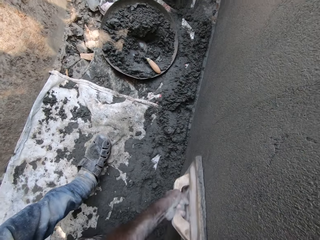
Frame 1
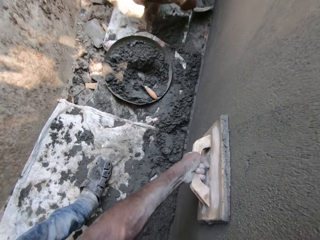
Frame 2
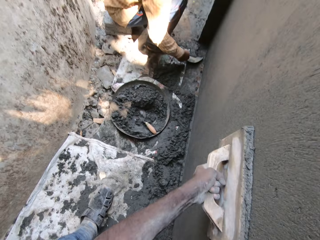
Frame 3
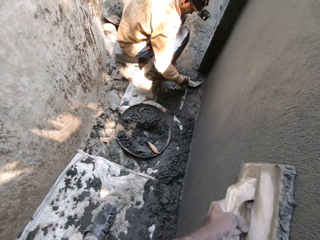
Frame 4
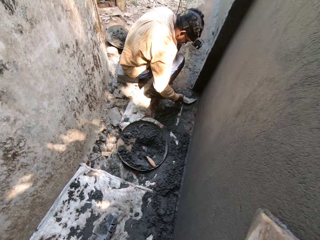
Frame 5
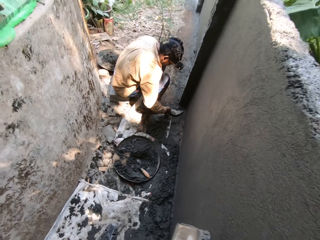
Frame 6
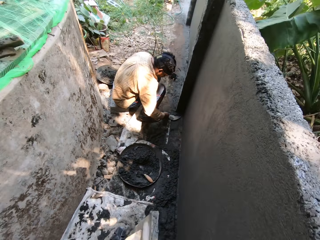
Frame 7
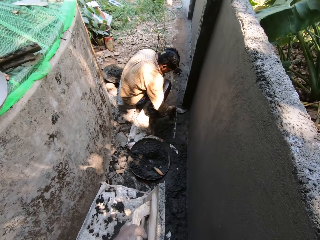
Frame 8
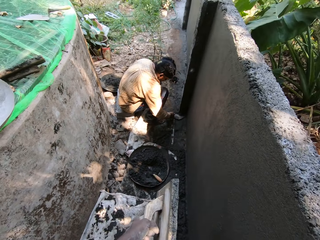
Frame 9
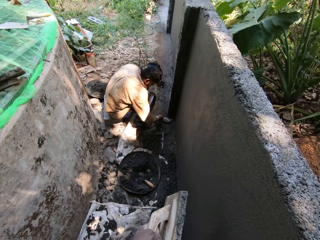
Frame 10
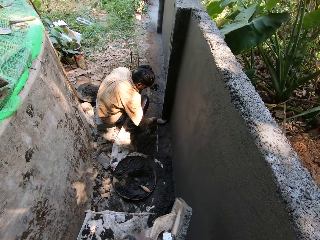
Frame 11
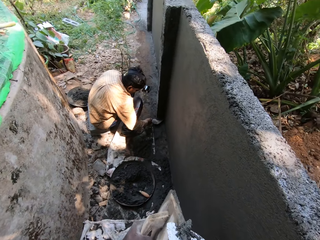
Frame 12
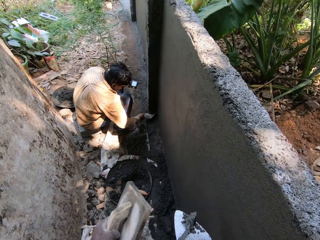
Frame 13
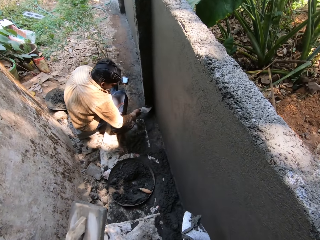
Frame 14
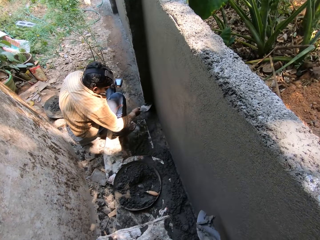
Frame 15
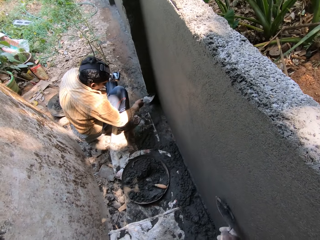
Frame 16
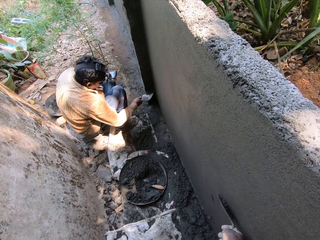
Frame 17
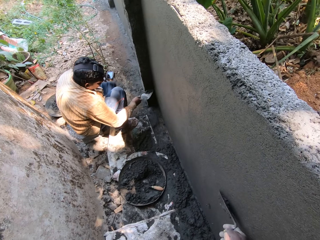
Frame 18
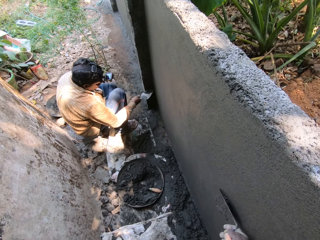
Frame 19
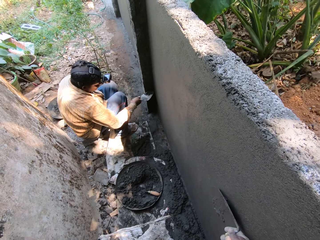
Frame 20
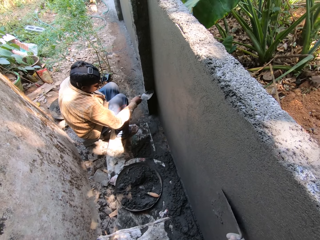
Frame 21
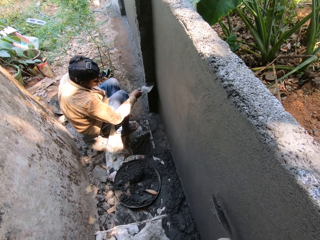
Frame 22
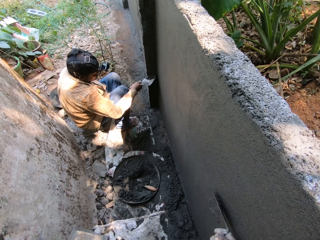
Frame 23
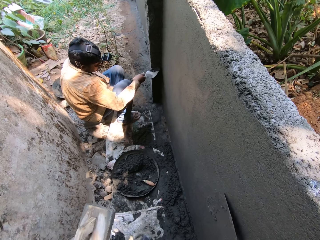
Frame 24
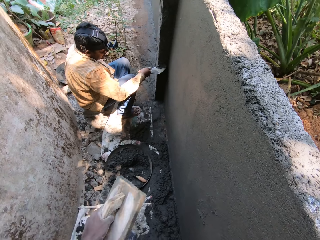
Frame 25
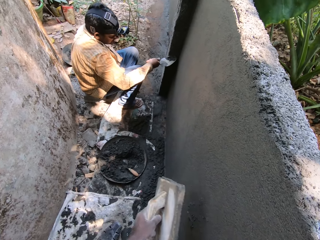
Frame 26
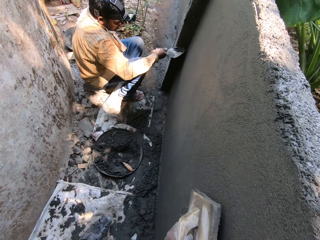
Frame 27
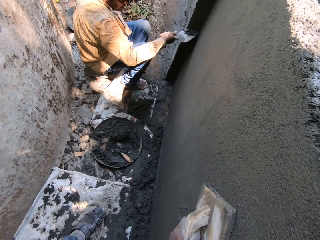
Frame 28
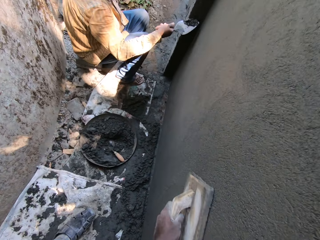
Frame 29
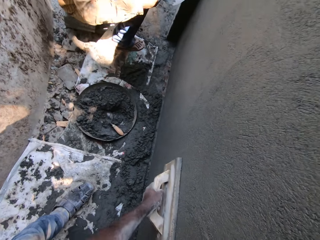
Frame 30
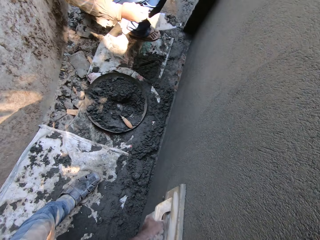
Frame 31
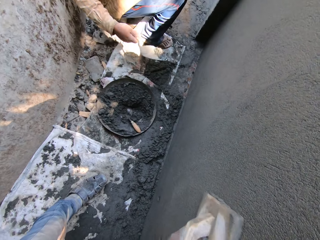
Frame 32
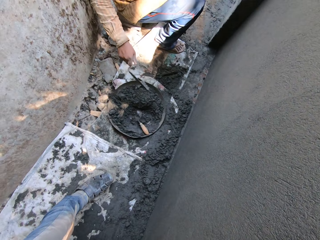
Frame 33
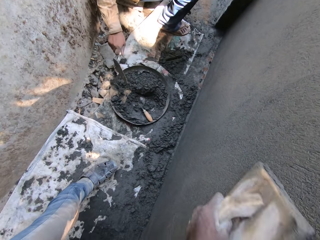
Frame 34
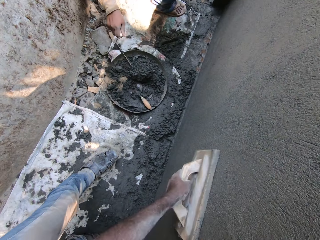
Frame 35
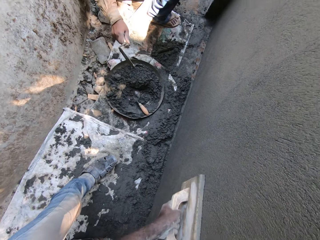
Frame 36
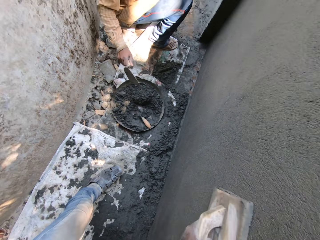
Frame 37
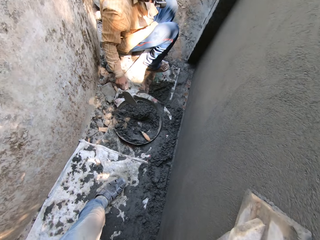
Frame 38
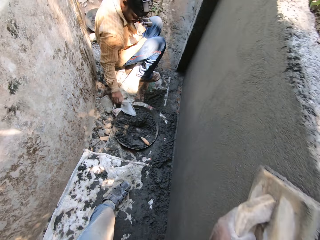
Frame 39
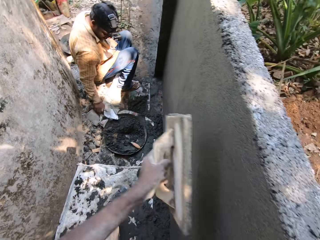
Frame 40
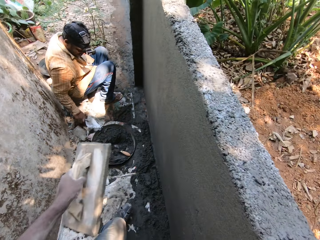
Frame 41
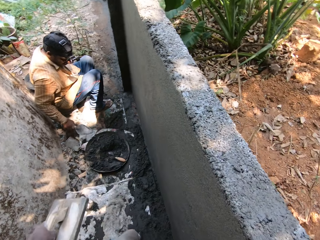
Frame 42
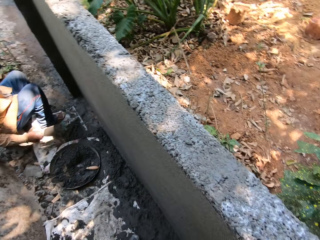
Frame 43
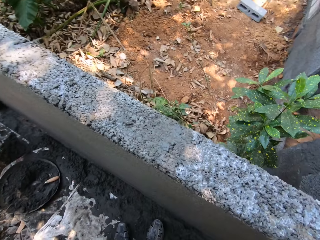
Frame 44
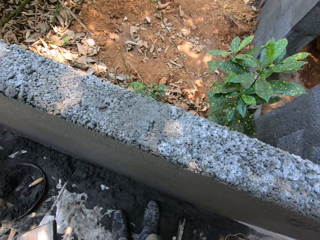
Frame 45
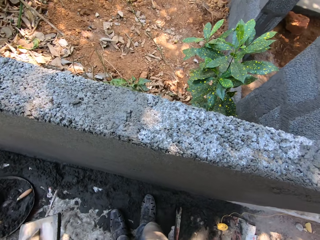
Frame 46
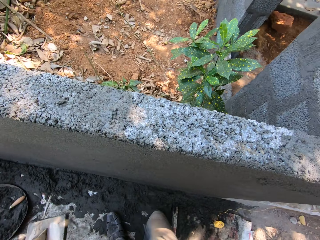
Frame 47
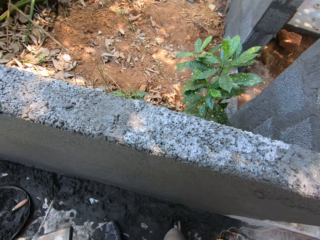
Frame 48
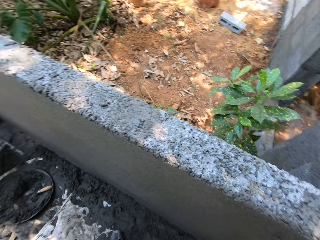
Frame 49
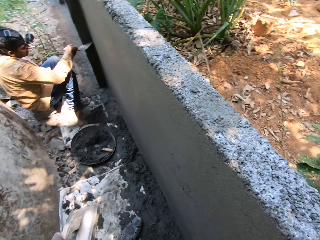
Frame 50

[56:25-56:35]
A man scoops the mortar on the floor with a trowel. The camera wearer plasters the wall with the cement in the masonry trowel in his right hand. The man removes excess mortar on the wall with the trowel. The camera wearer smoothens the cement on the wall with the wooden trowel in his left hand.

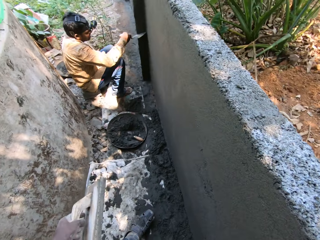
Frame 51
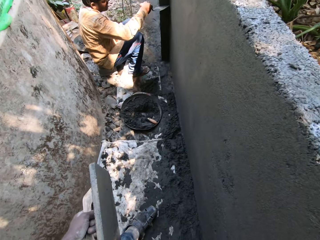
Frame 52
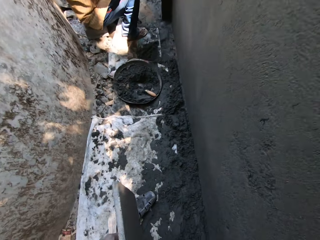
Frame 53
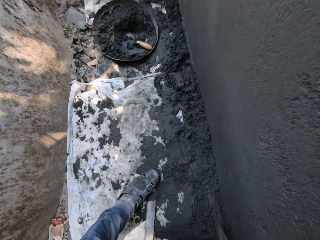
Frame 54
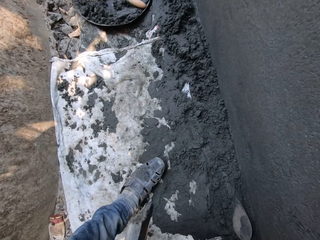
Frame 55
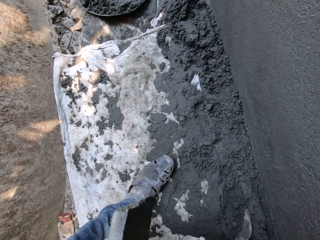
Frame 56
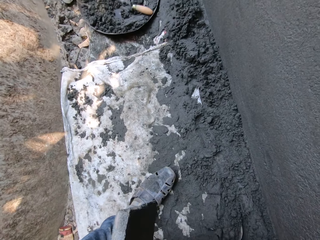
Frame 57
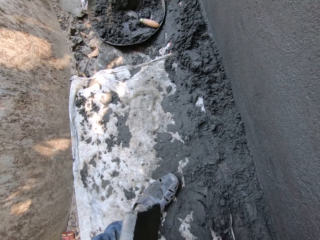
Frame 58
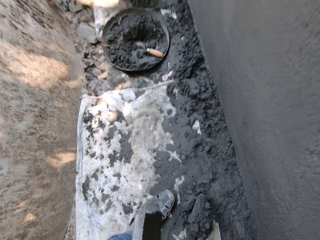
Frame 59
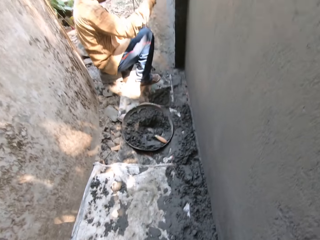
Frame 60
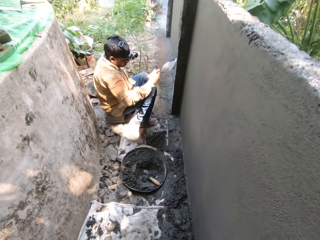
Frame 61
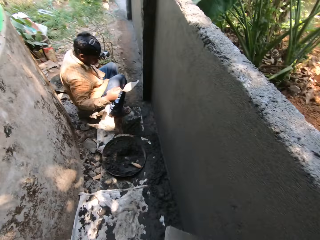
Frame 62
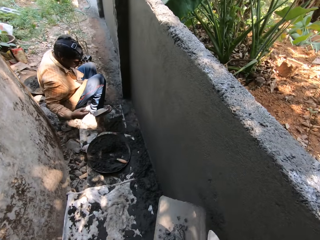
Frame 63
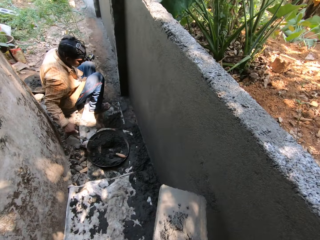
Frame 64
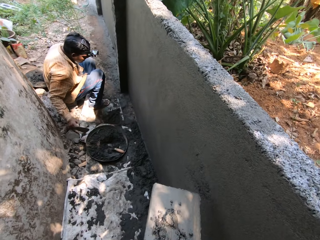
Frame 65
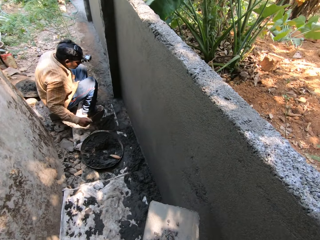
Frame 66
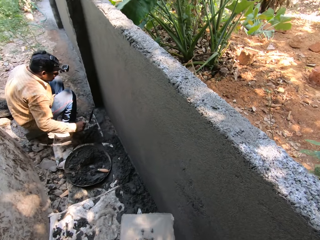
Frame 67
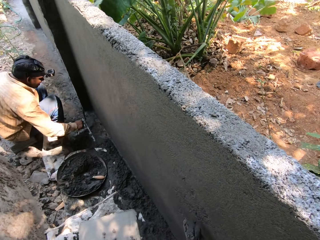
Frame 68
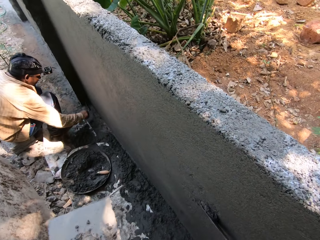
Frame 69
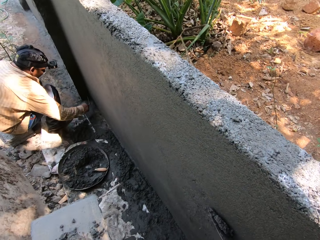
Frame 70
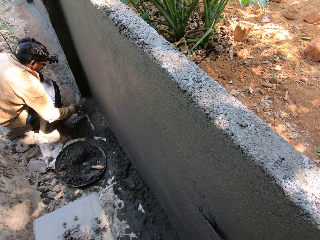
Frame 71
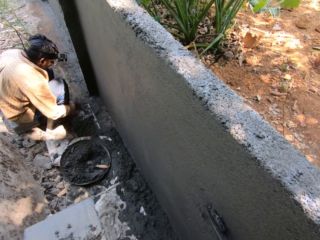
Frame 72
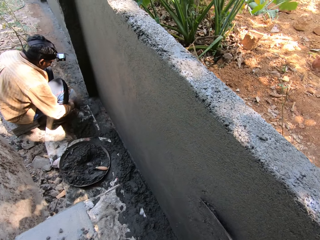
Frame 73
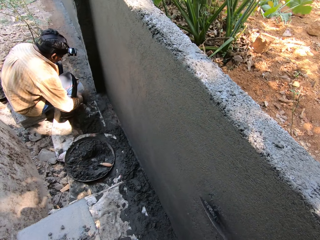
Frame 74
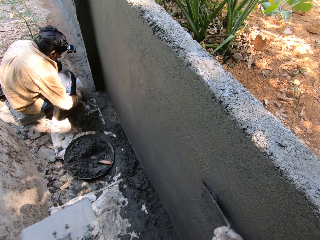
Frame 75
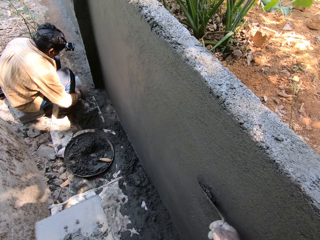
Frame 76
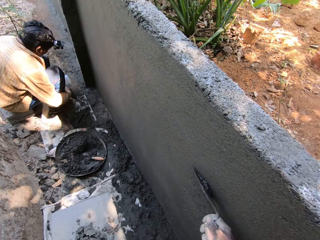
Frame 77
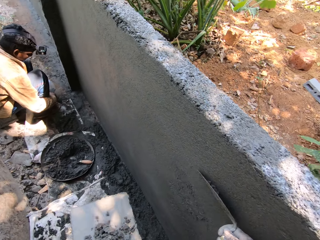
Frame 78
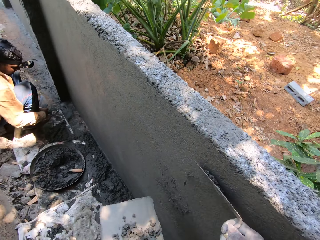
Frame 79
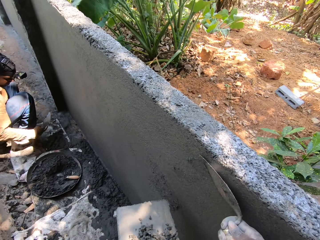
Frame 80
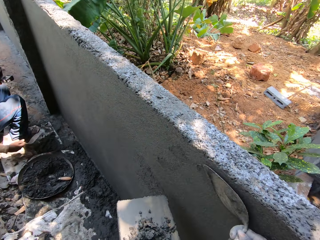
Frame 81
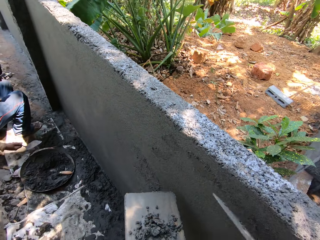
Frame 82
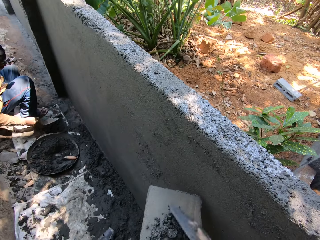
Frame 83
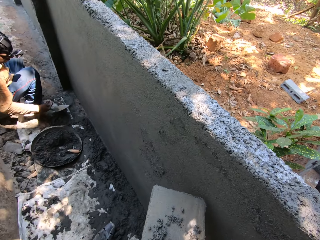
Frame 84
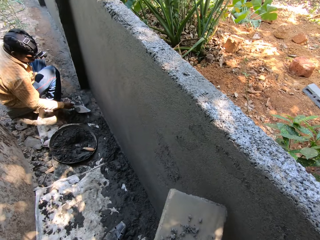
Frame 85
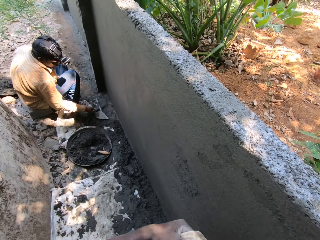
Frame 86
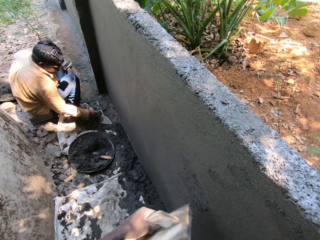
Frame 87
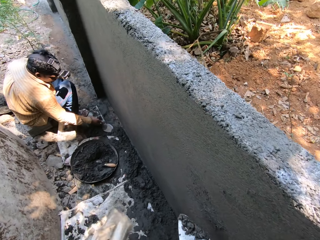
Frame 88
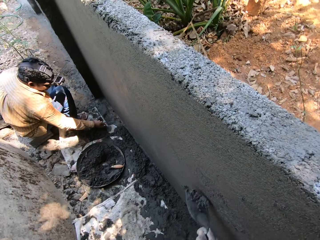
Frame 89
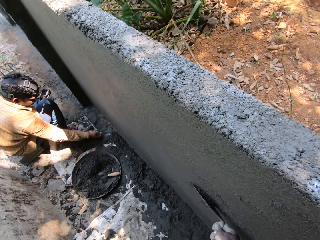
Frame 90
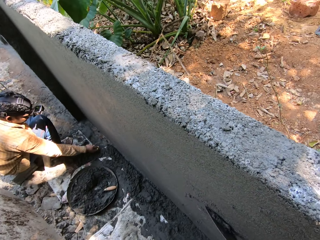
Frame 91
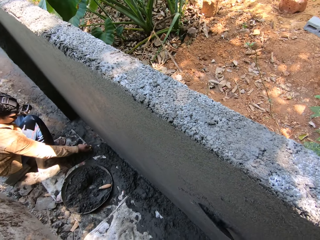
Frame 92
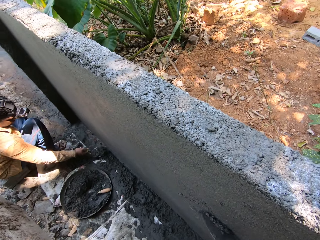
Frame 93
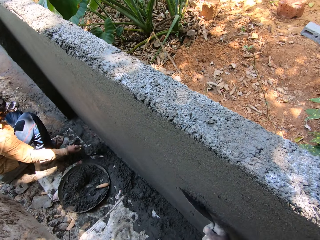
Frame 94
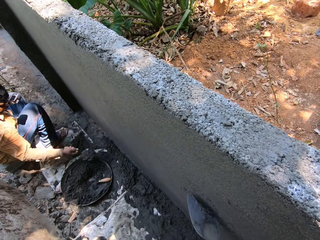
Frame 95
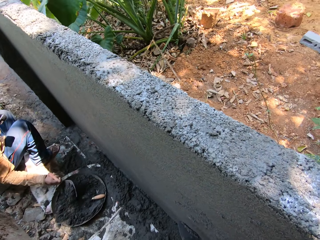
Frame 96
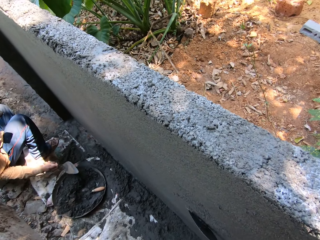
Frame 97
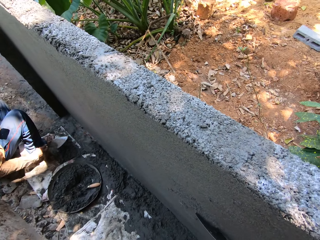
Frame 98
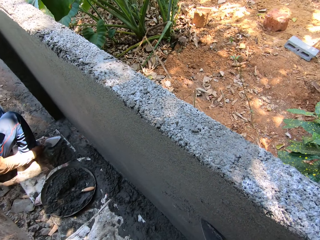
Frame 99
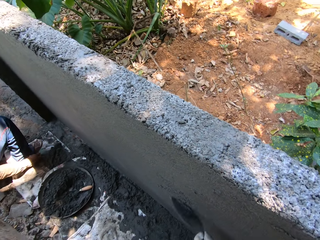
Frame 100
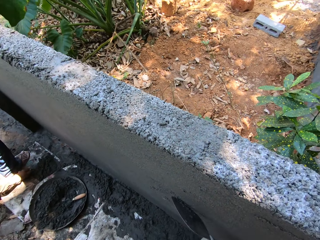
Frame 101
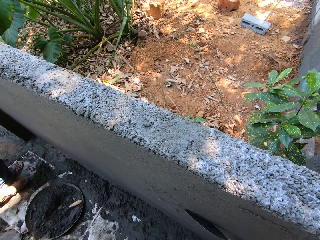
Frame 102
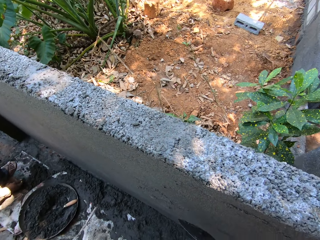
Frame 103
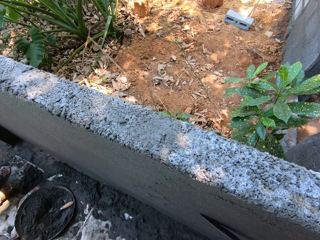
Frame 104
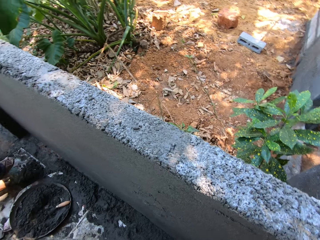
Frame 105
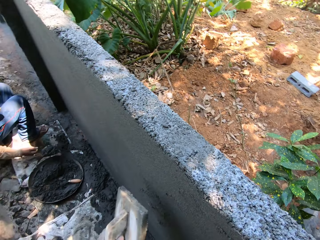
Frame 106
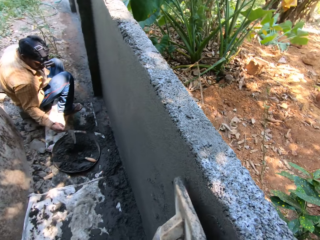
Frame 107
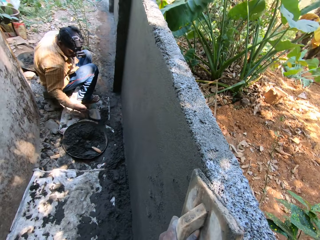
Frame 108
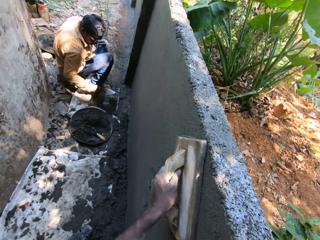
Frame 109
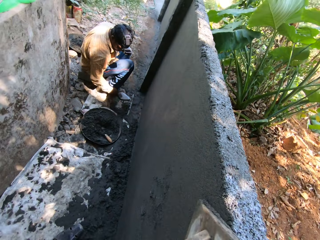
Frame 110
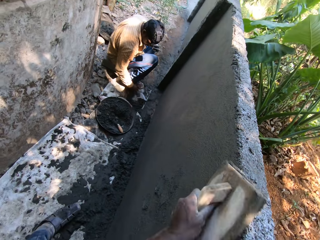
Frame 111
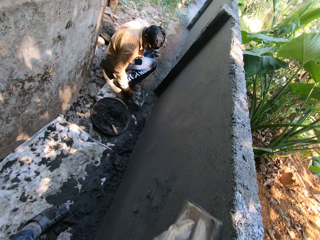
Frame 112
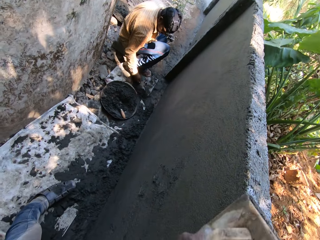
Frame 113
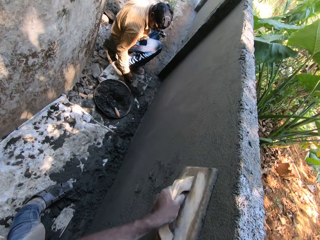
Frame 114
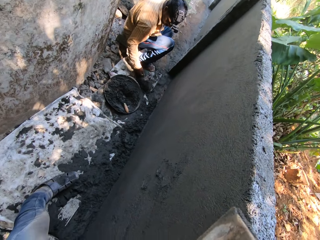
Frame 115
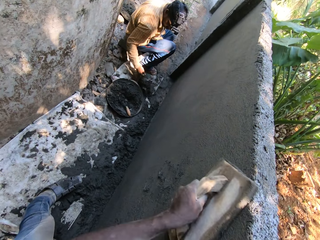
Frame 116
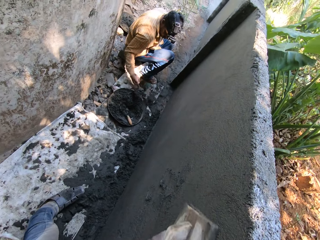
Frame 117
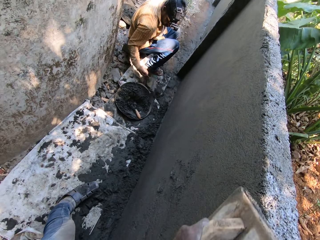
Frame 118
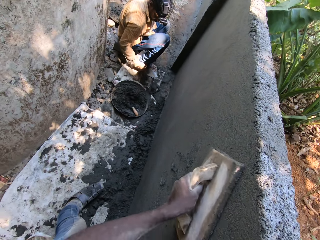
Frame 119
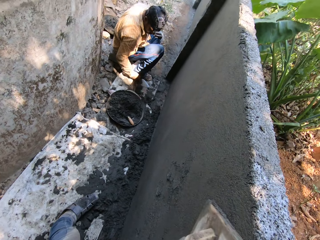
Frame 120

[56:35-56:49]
The camera wearer carries cement from the floor with the masonry trowel in his right hand. He plasters the wall with the cement in the masonry trowel in his right hand. He plasters the wall again. He smoothens the cement on the wall with the wooden trowel in his left hand.
